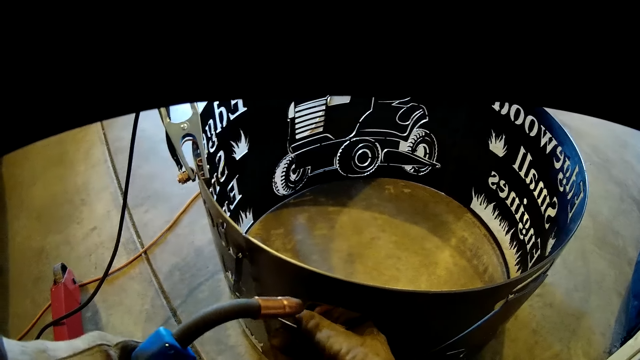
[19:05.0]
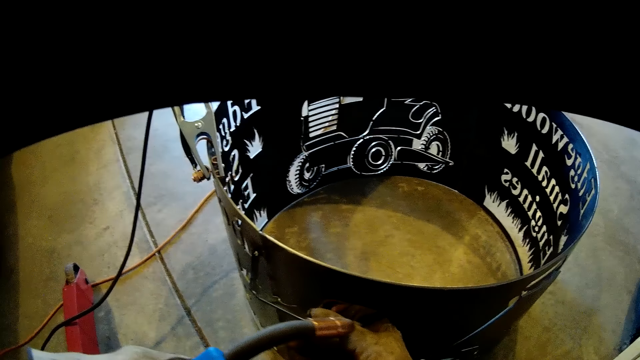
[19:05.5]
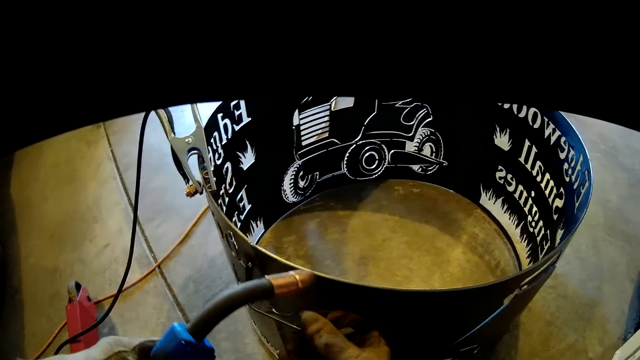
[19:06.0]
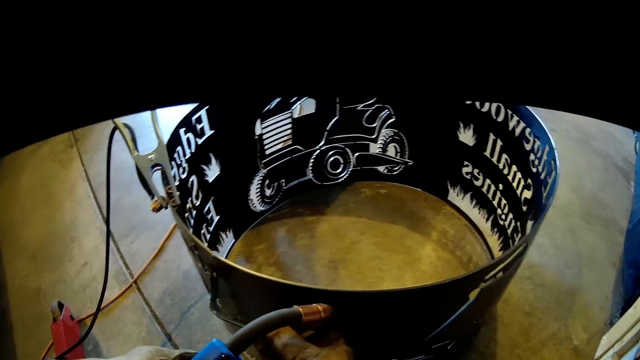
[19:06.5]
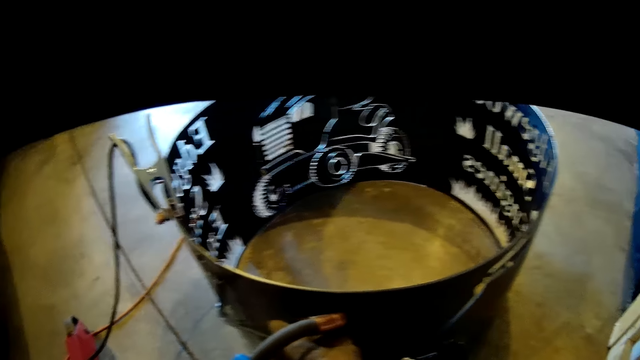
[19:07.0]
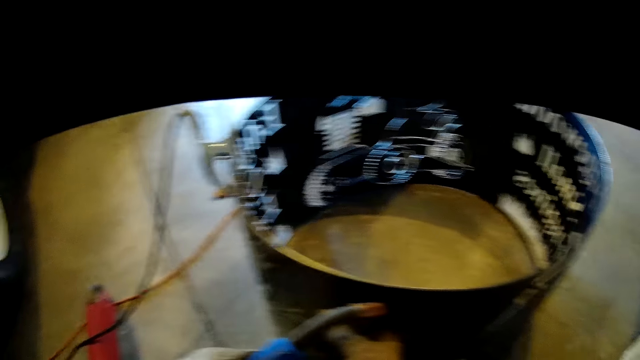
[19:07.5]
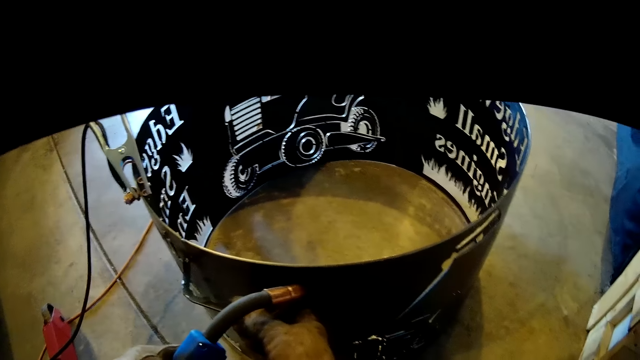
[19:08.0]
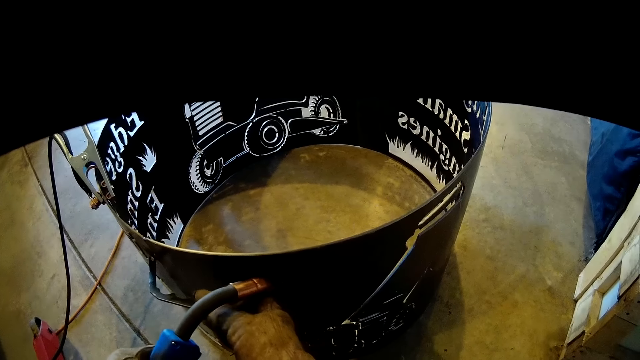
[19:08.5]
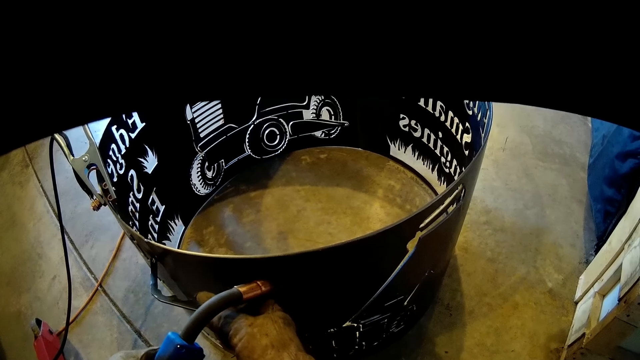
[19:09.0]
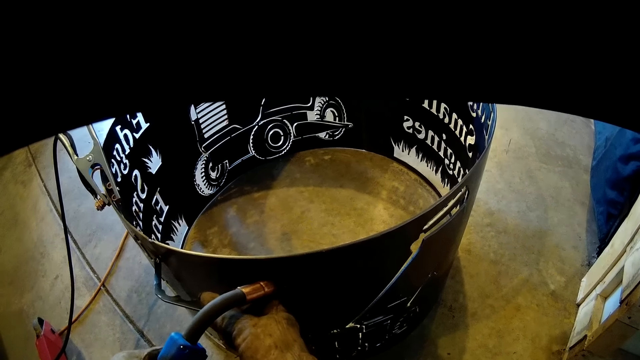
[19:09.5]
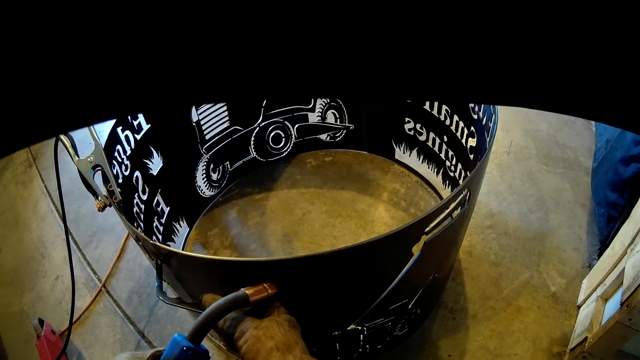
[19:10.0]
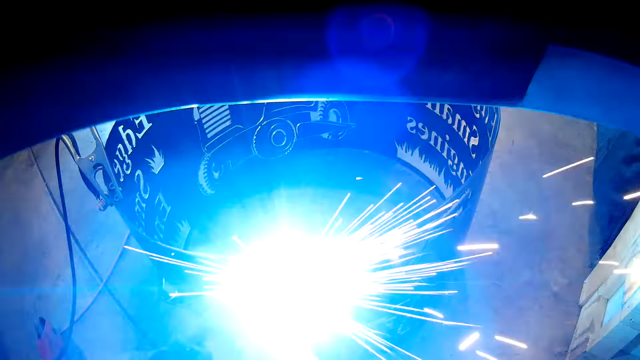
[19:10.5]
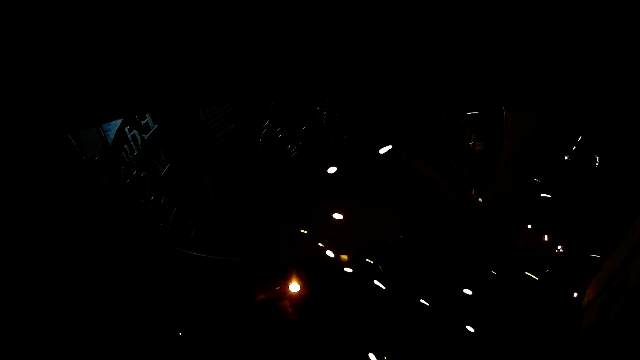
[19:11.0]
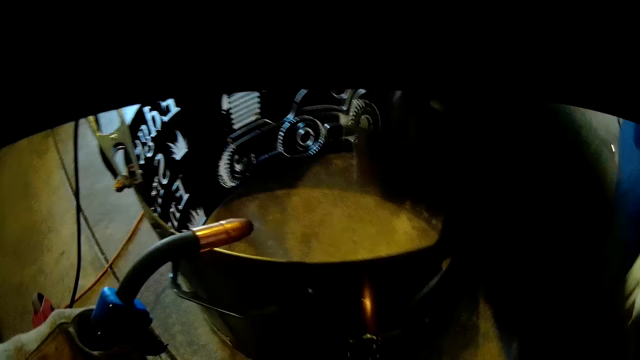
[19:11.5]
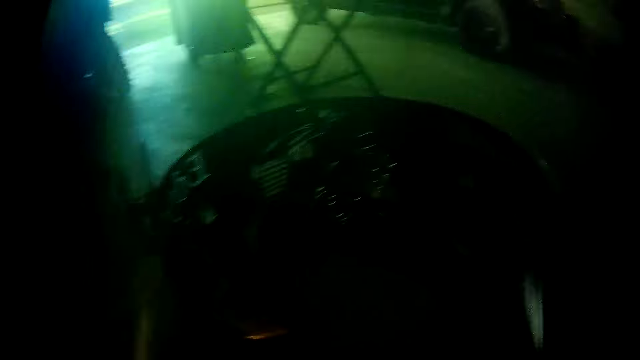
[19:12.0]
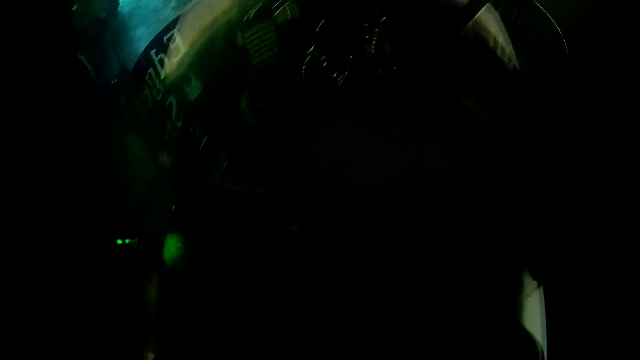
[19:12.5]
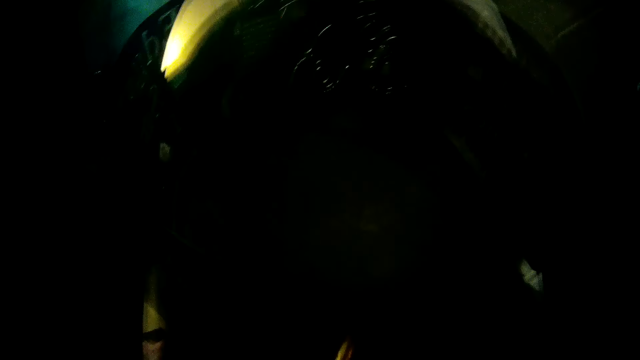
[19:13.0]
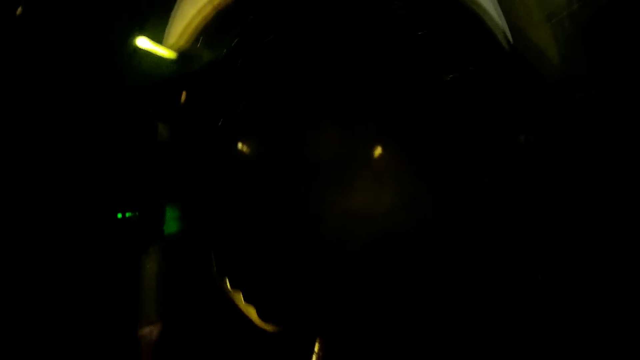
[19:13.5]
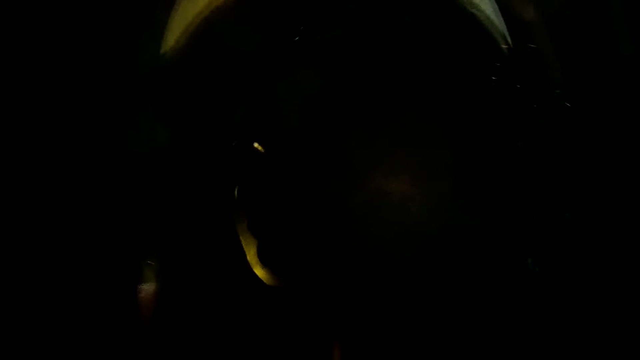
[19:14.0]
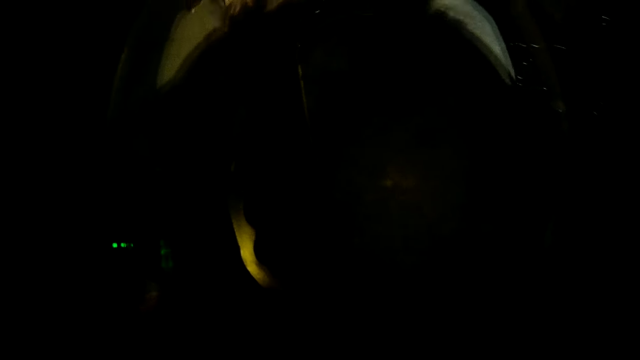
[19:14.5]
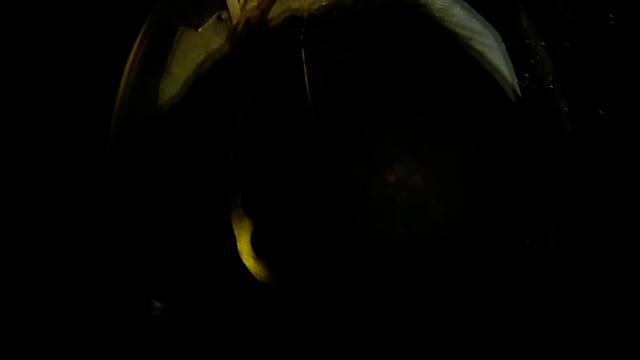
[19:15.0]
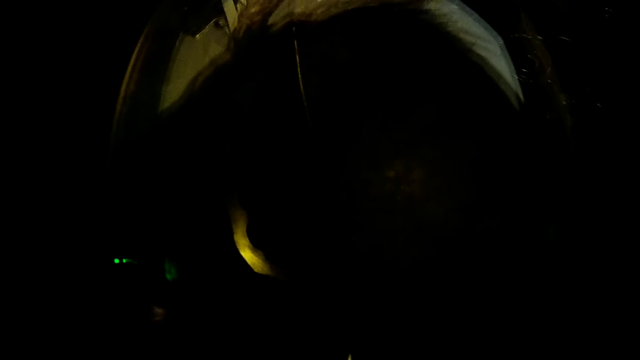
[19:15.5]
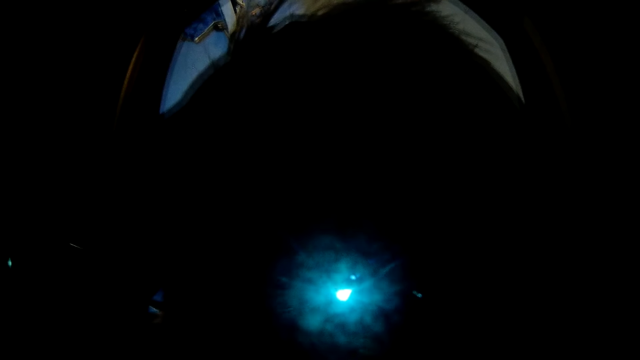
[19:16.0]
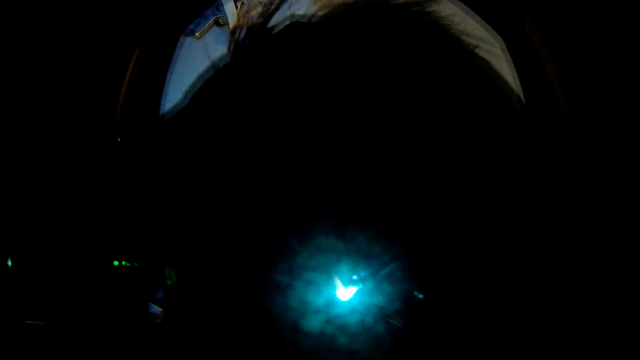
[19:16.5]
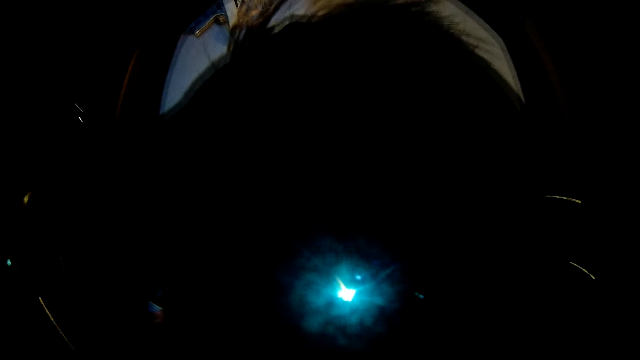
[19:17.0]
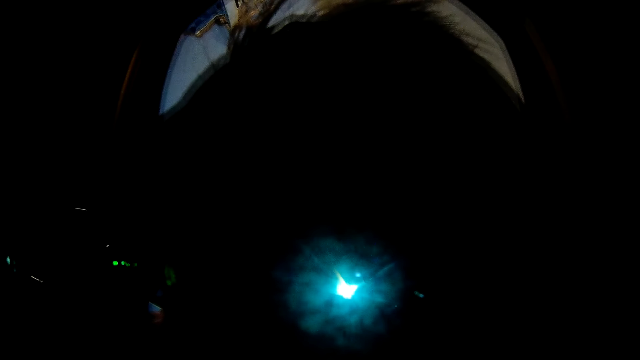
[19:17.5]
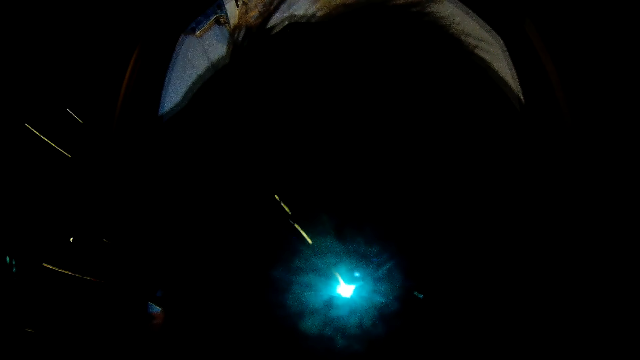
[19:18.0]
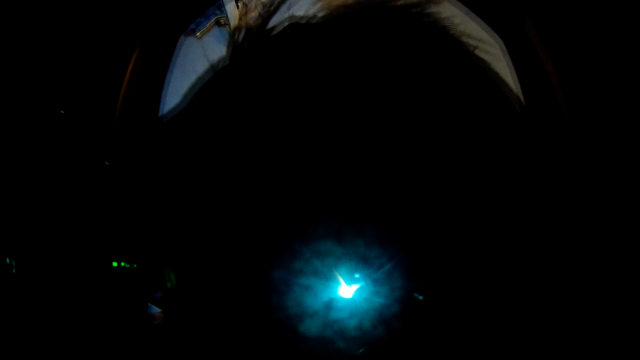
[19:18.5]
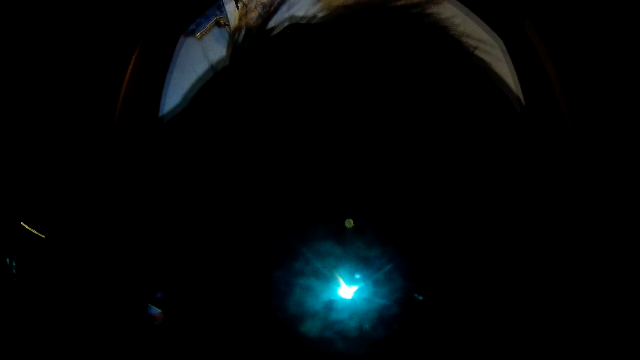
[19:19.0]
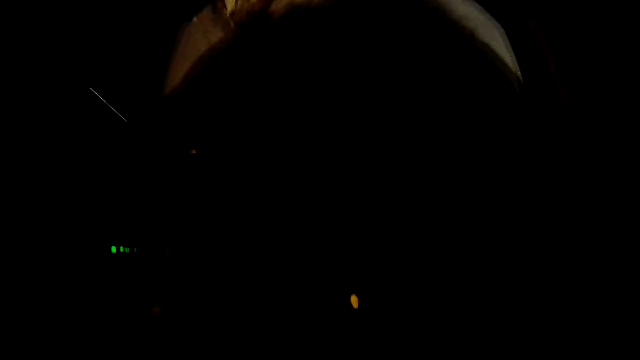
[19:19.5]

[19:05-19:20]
The camera wearer welds the handle to the metal piece or drum with his left hand, with a welding torch. He drops his face shield over his face with his right hand. He welds the drum with the welding torch.

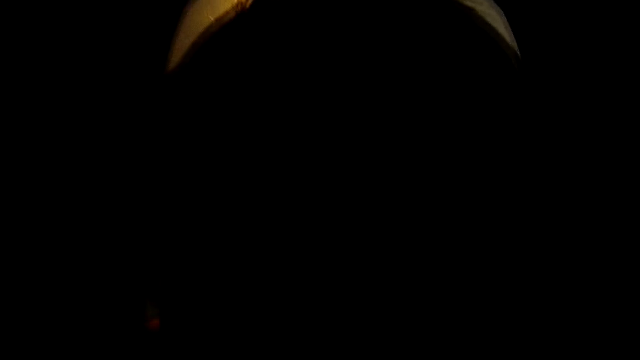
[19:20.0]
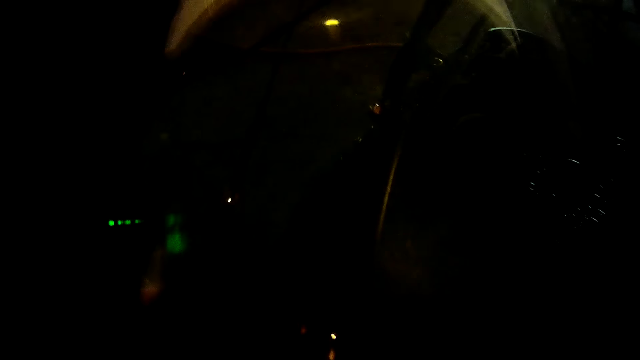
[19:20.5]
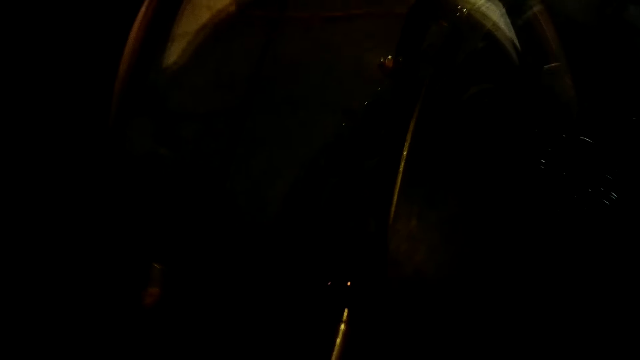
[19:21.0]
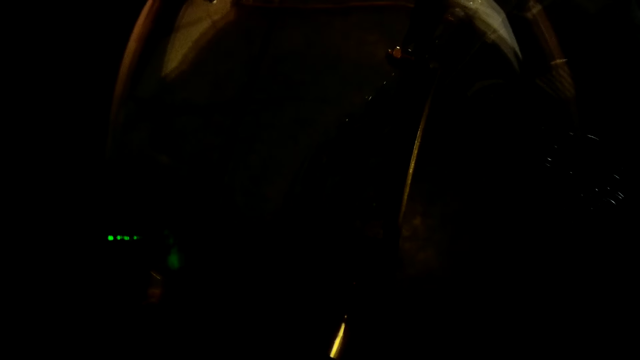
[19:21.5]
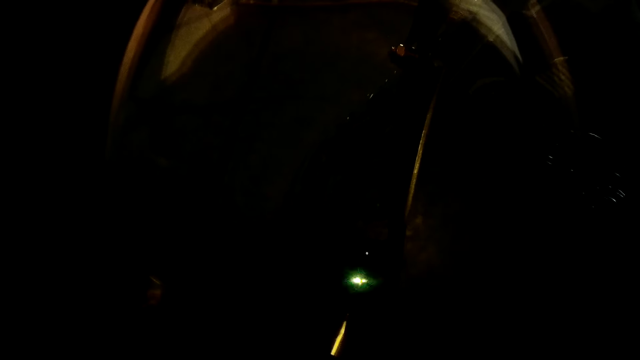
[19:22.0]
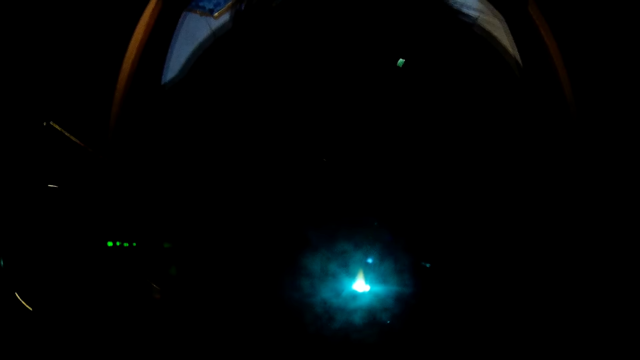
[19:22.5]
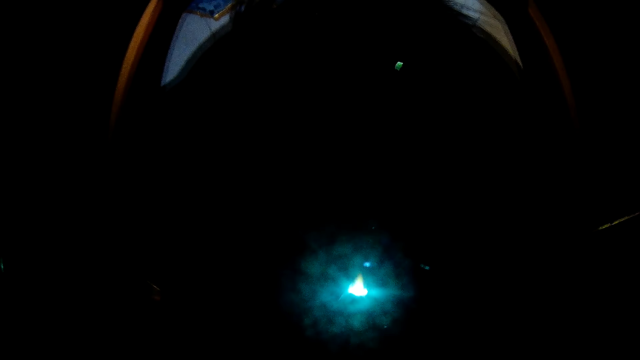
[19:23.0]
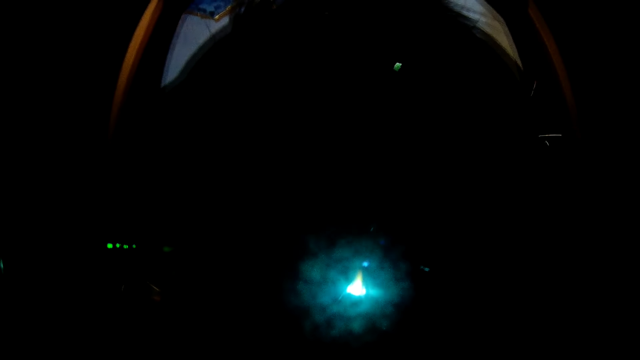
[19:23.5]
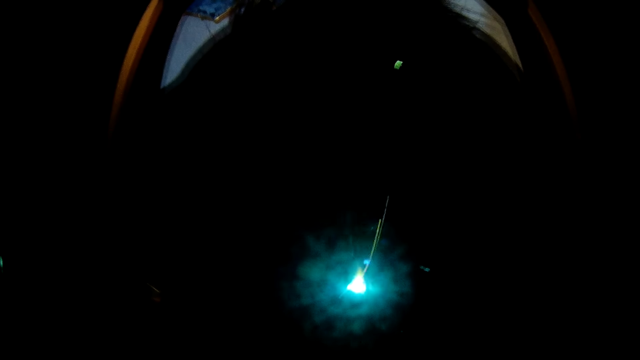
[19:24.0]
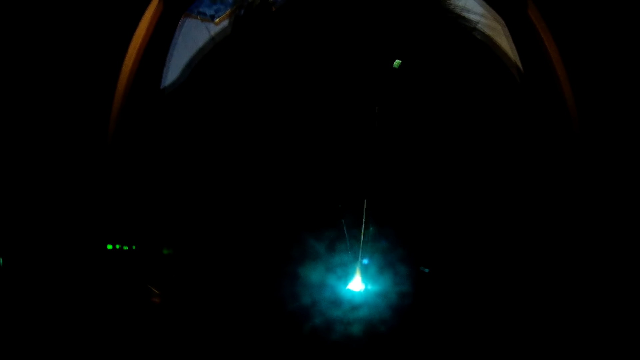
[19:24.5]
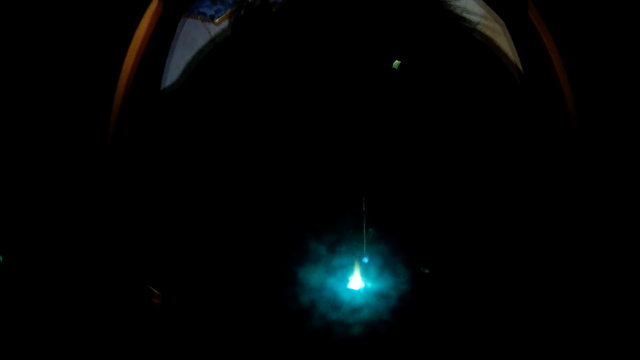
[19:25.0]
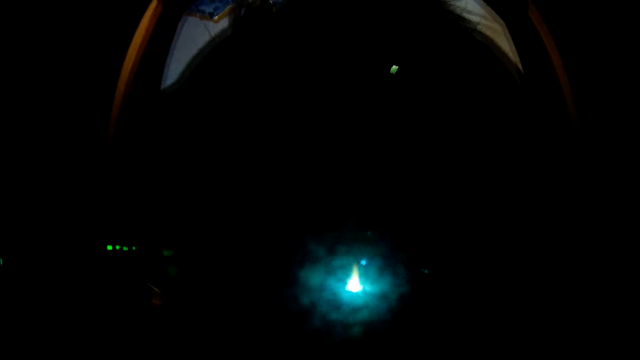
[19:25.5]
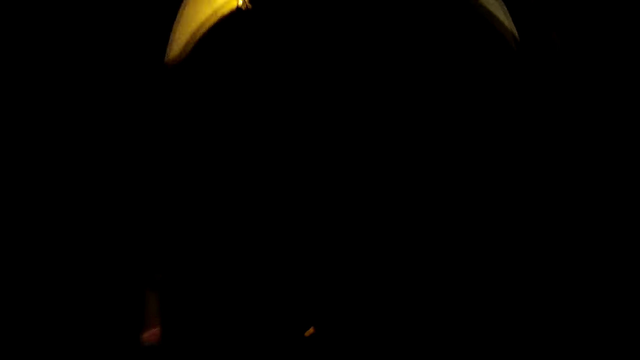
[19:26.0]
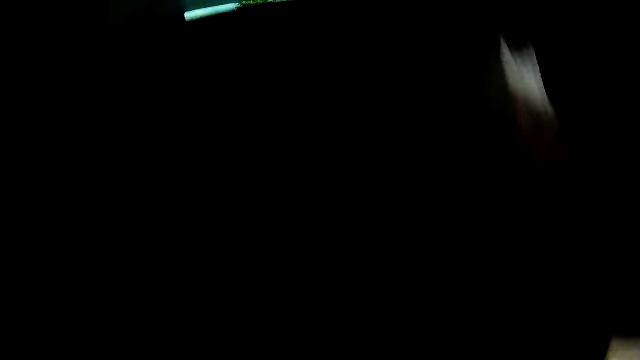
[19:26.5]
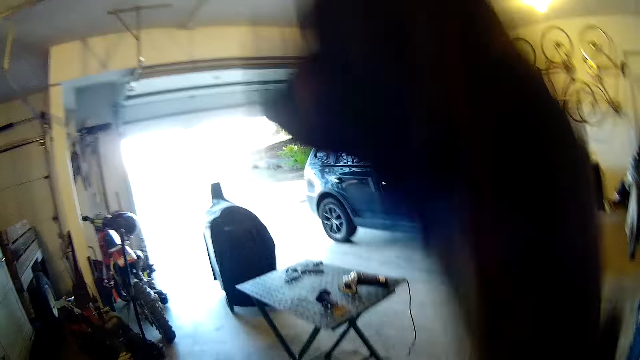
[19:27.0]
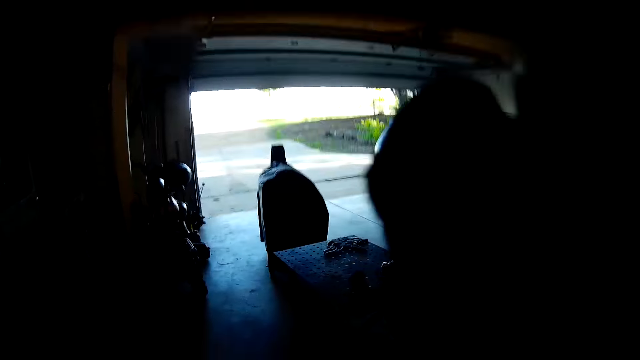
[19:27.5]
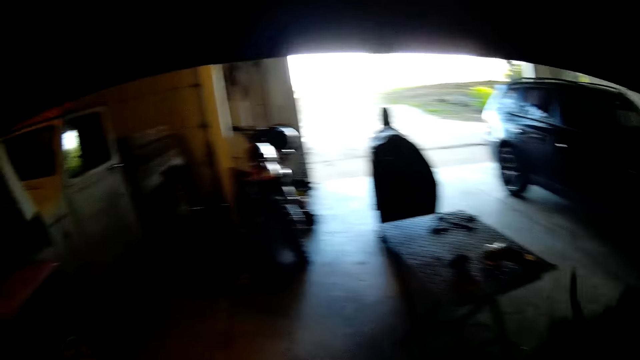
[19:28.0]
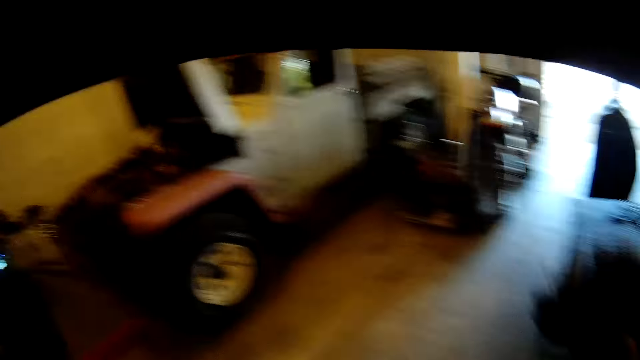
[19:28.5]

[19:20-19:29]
The camera wearer welds the drum with a welding torch. He lifts his face shield with his right hand.
